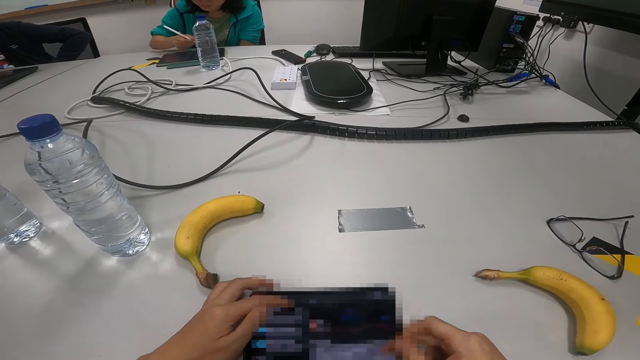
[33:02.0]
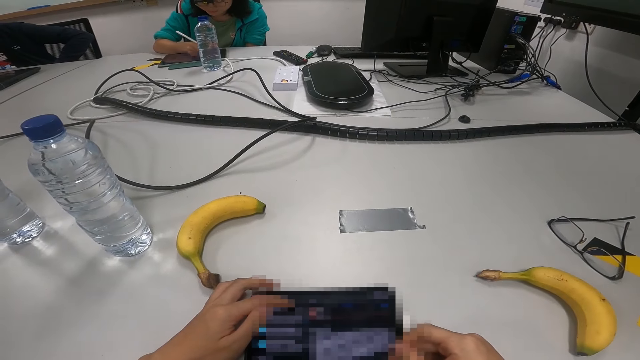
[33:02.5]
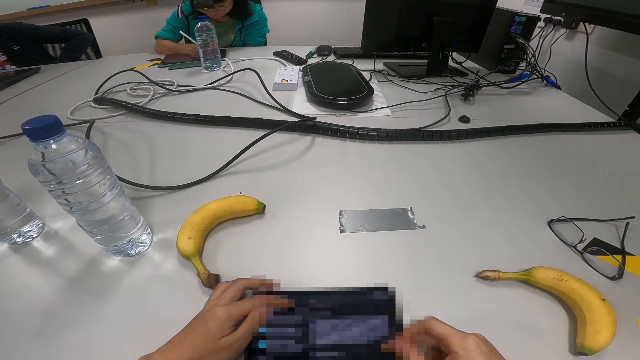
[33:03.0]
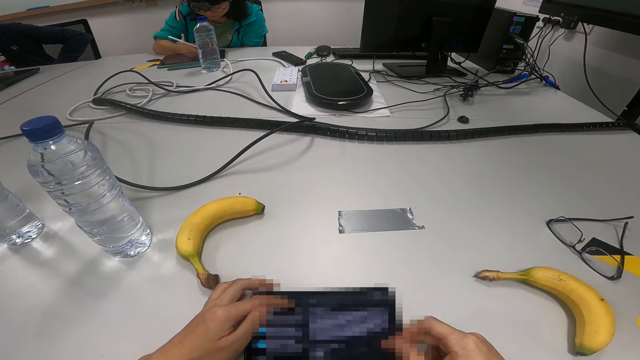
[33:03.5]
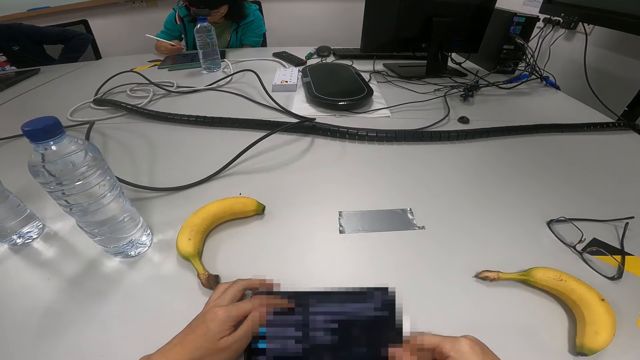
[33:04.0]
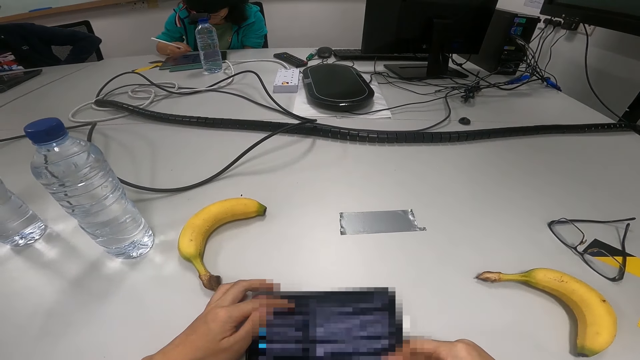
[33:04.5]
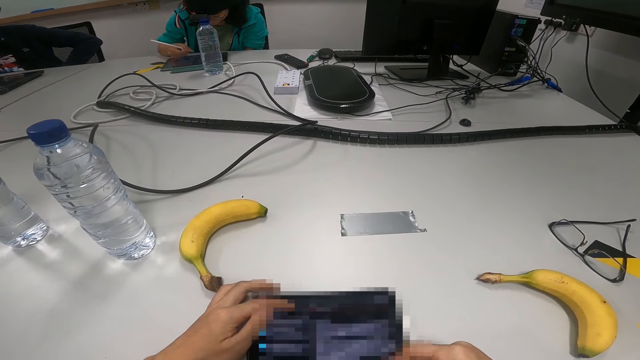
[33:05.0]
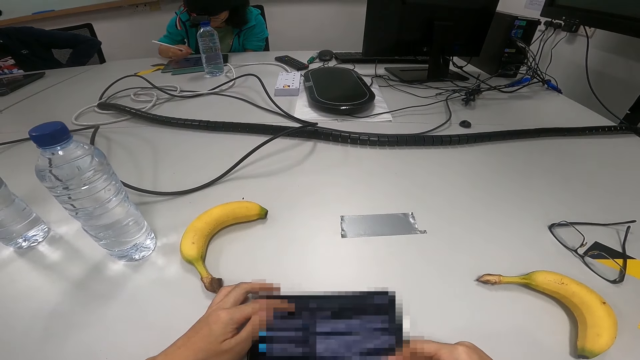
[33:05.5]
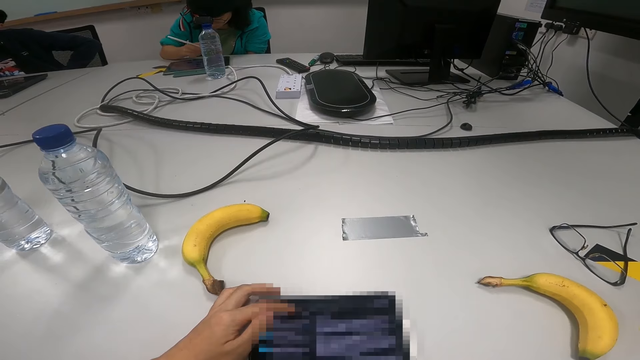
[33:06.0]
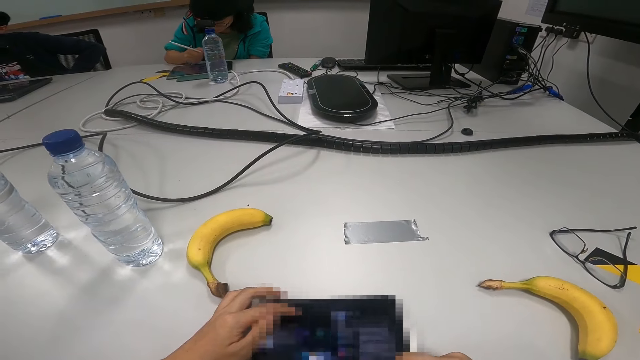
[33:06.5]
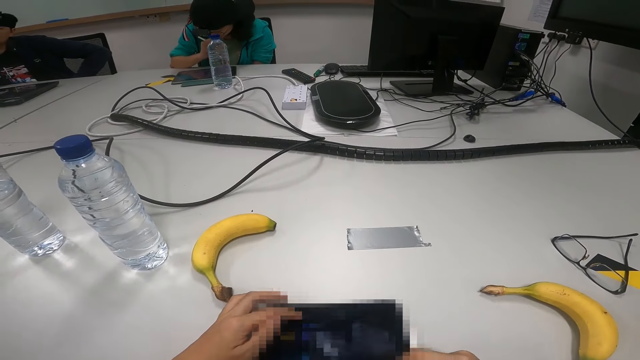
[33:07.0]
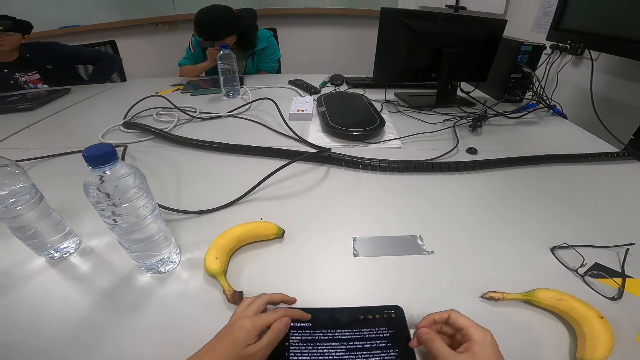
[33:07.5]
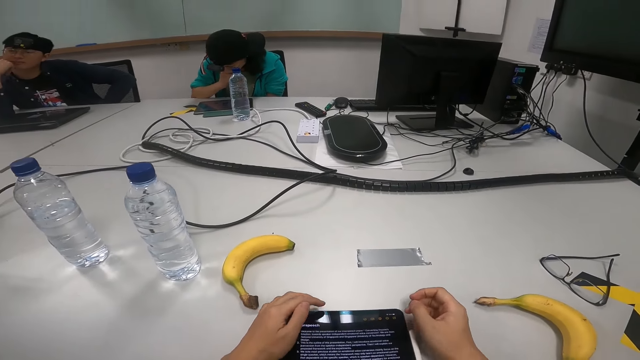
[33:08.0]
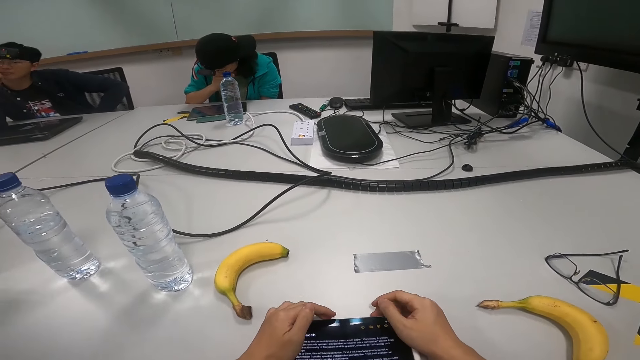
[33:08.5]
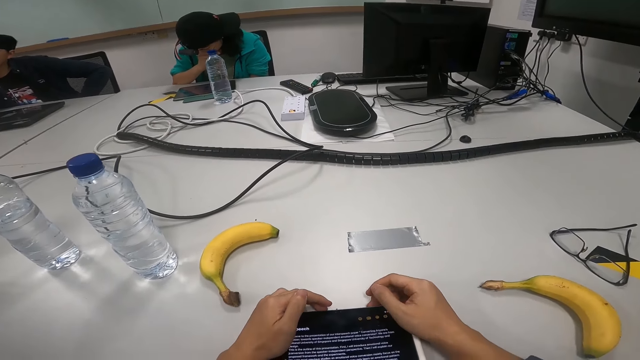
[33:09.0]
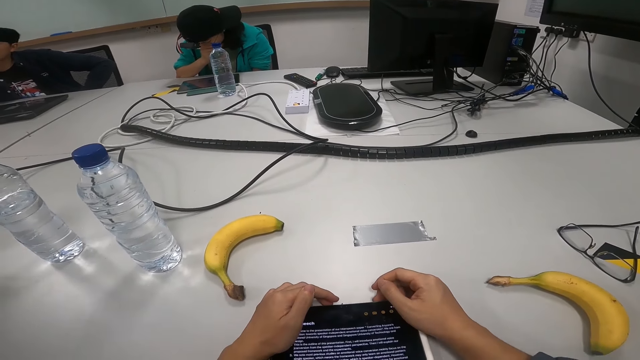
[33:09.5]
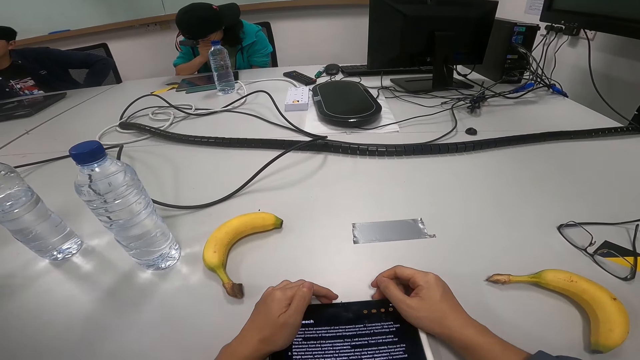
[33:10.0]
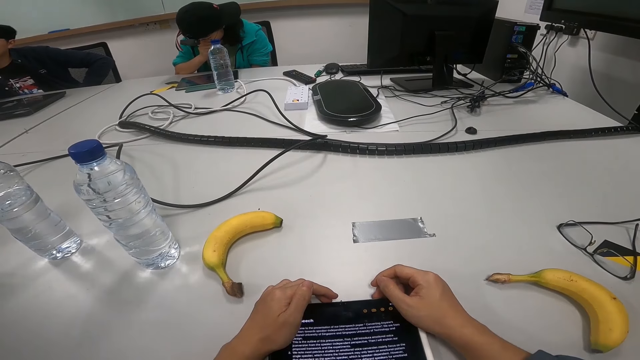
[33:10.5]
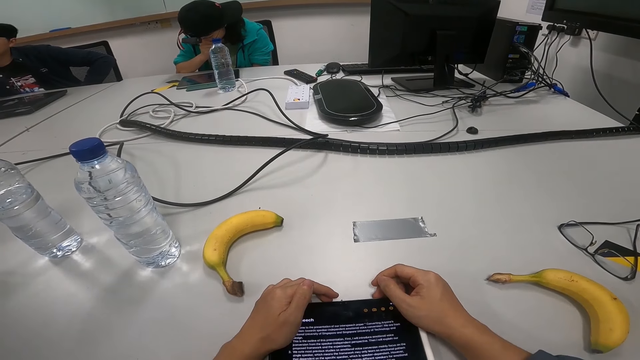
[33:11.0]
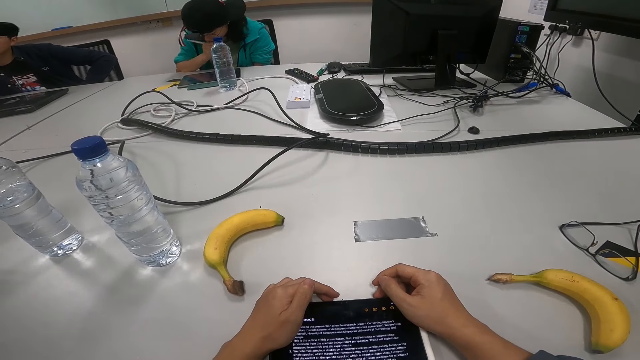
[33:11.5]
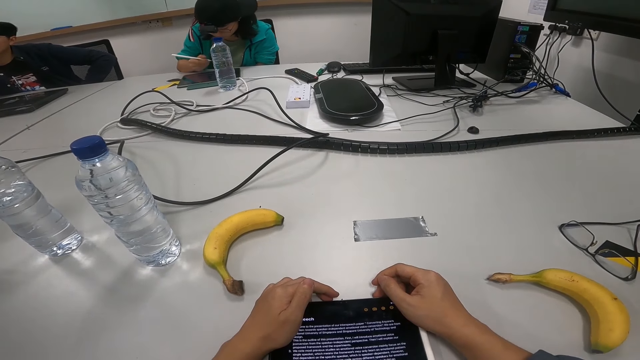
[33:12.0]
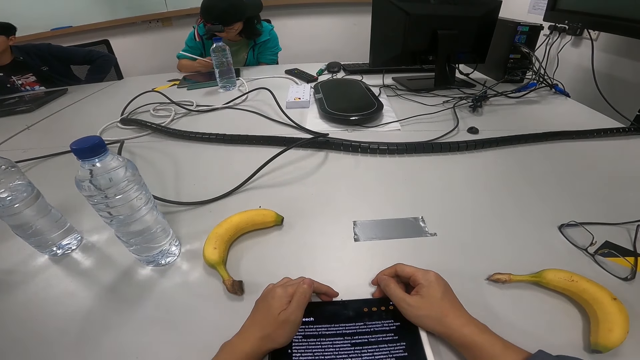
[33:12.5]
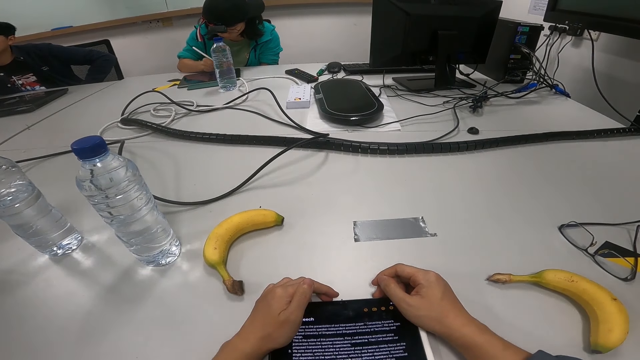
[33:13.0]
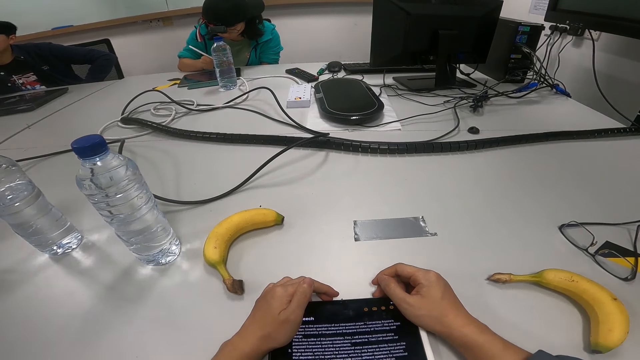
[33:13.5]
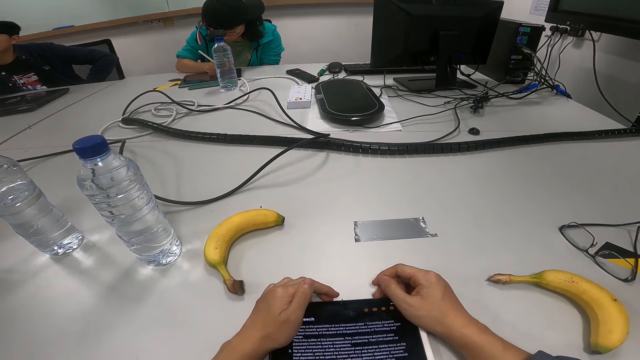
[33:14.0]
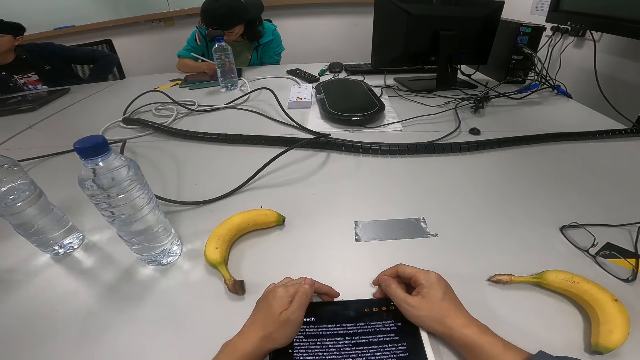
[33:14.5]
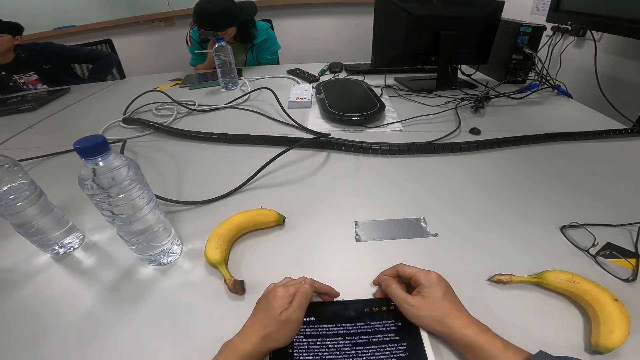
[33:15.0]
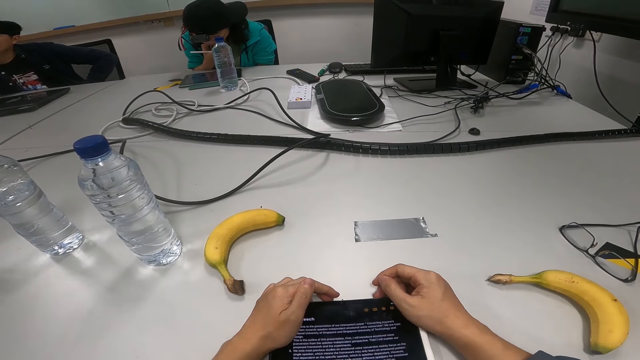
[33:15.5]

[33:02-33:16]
A person clicks on the tablet with a pen. The camera wearer scrolls on the phone. The person touches nose.

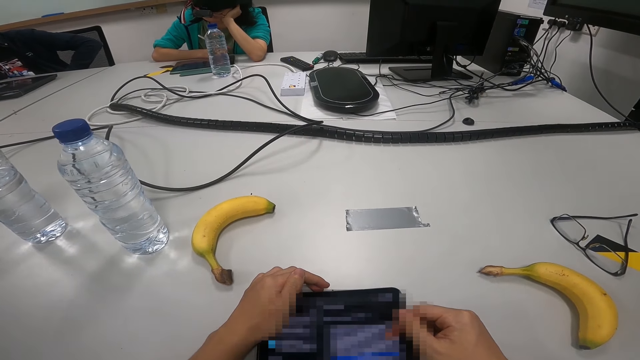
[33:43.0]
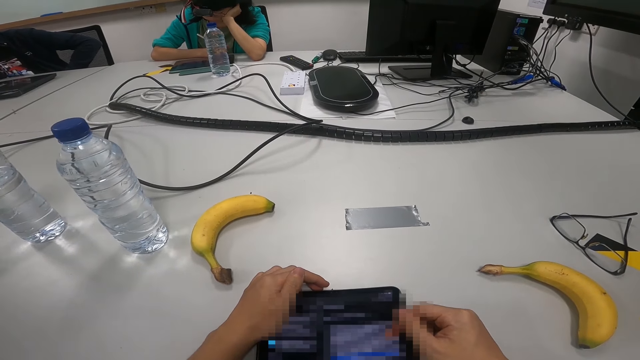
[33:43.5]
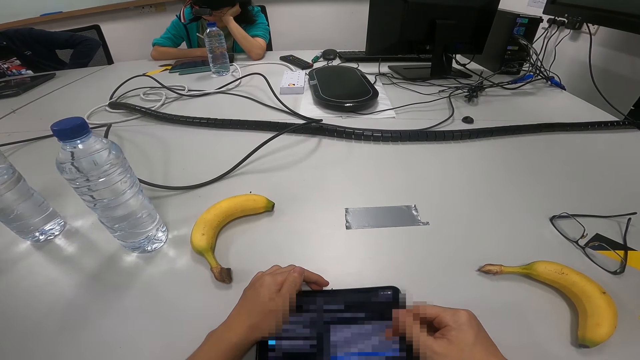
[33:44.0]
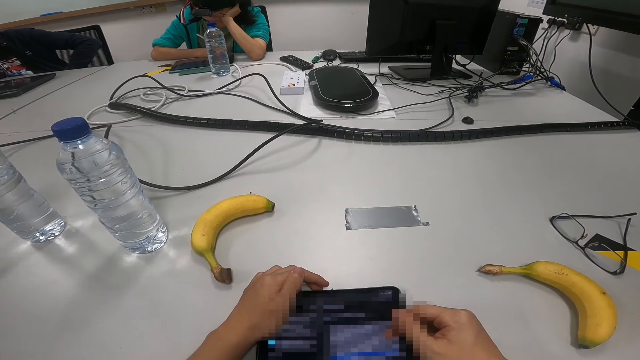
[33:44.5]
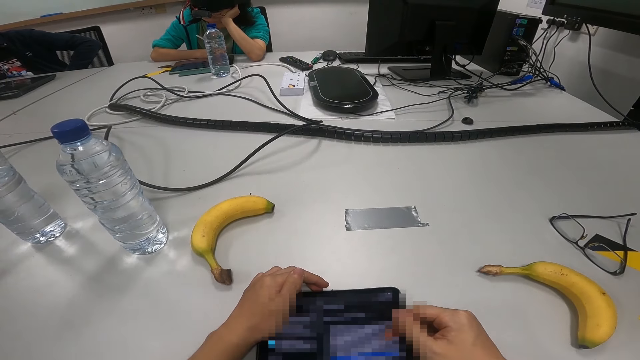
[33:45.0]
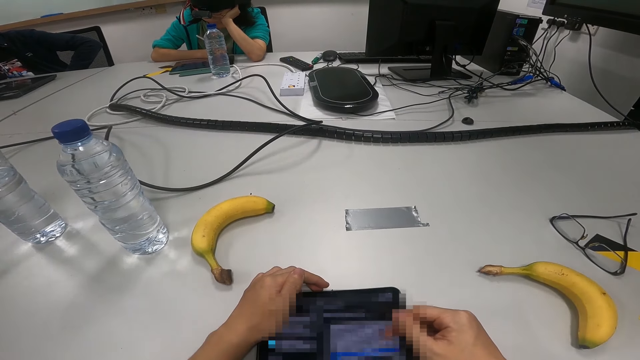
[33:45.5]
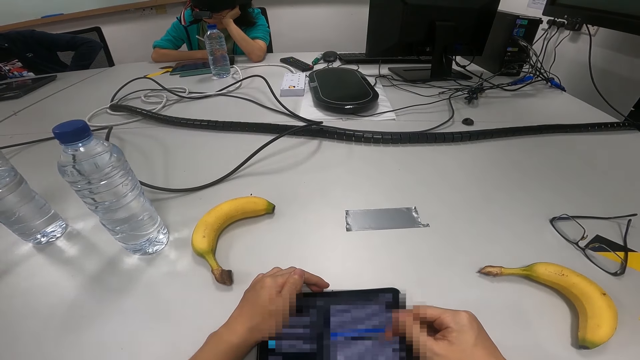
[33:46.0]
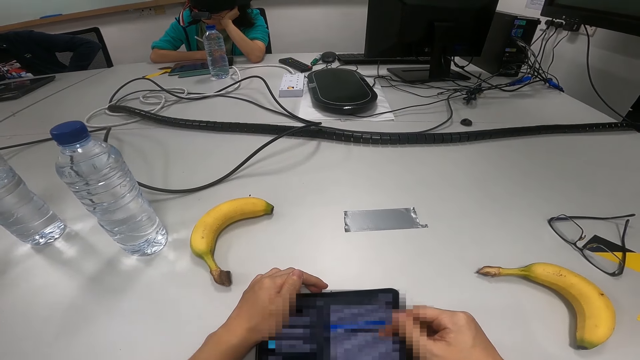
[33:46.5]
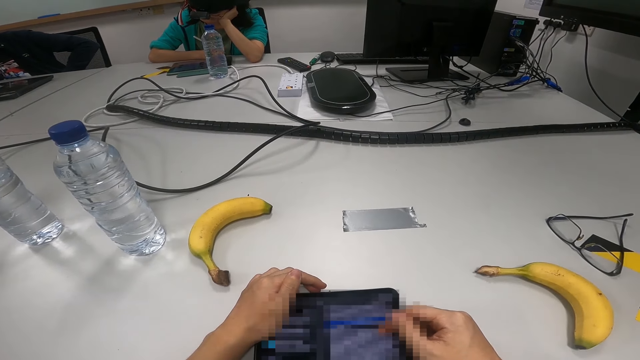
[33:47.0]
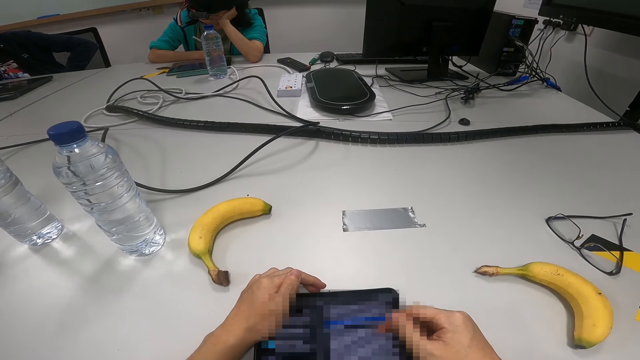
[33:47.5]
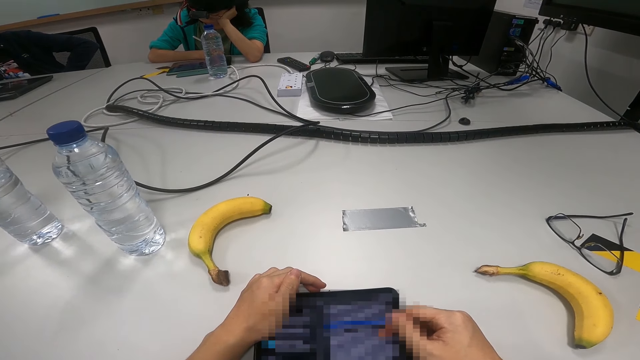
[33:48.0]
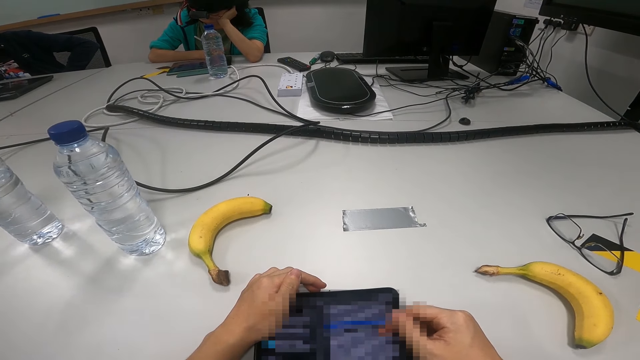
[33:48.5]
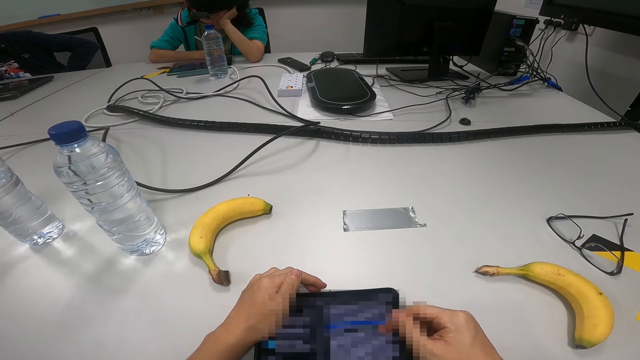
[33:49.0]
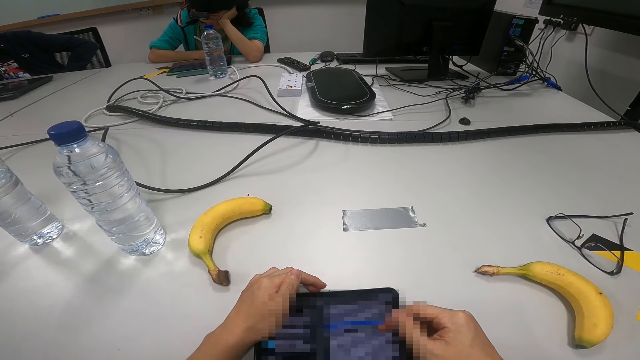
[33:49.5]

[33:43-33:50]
The camera wearer talks to a person, another person and a third person.
